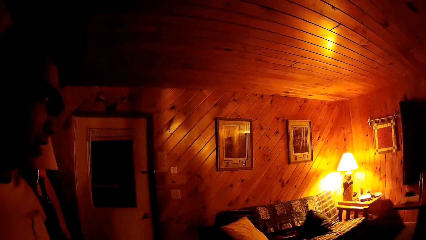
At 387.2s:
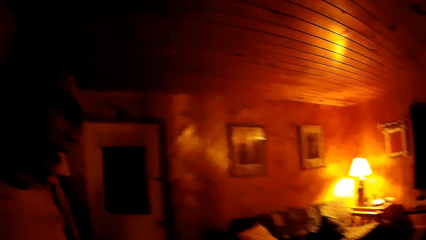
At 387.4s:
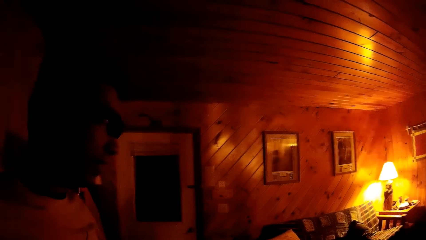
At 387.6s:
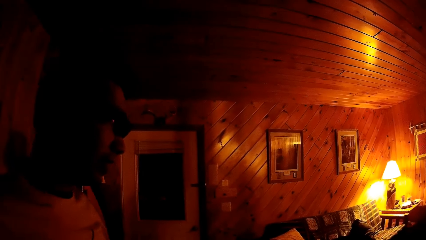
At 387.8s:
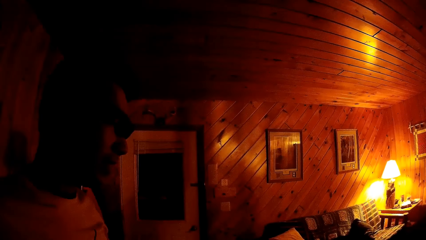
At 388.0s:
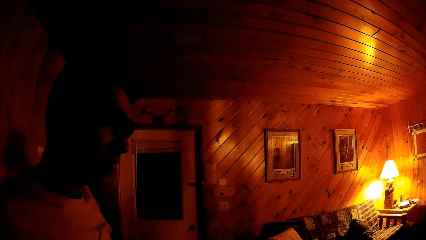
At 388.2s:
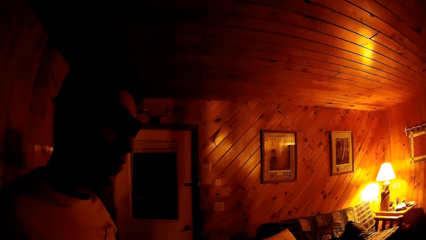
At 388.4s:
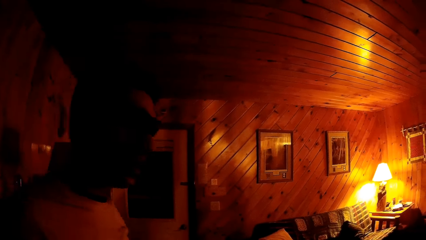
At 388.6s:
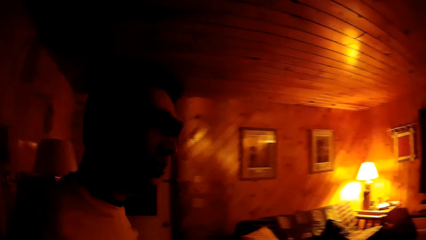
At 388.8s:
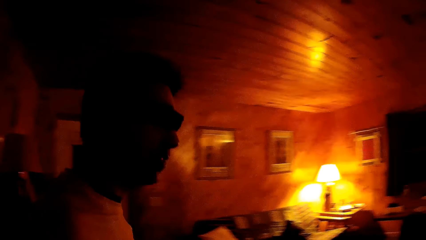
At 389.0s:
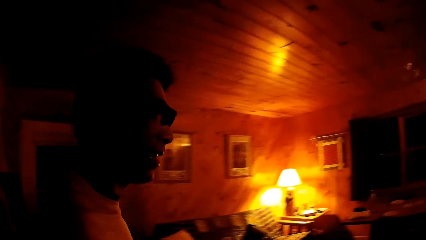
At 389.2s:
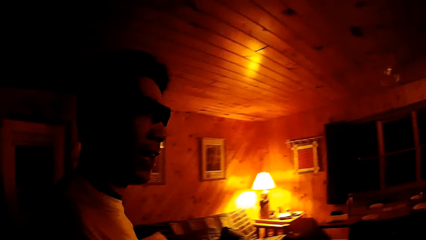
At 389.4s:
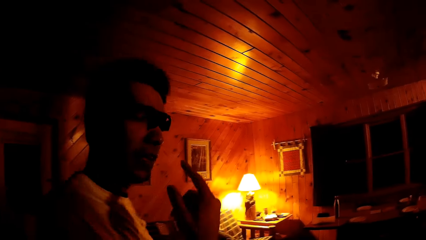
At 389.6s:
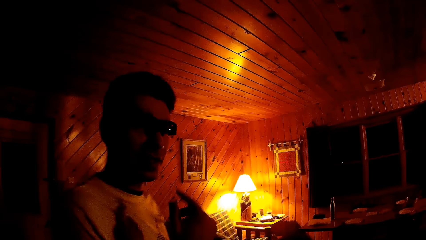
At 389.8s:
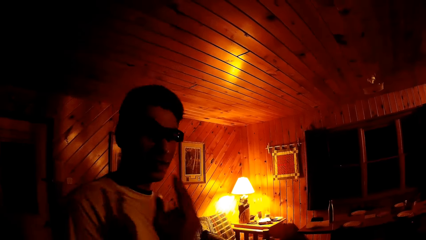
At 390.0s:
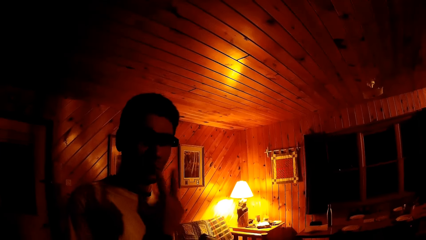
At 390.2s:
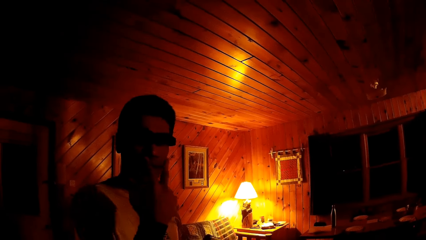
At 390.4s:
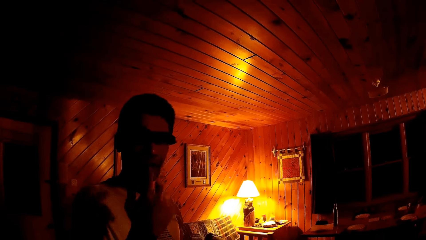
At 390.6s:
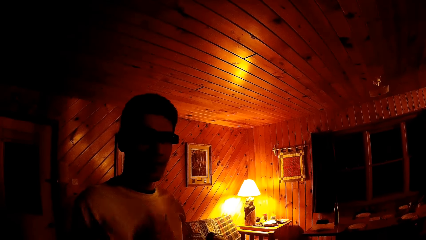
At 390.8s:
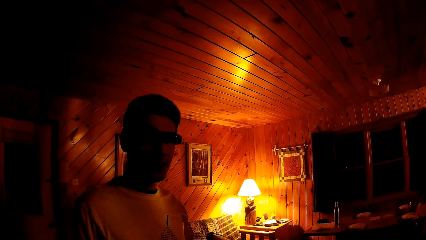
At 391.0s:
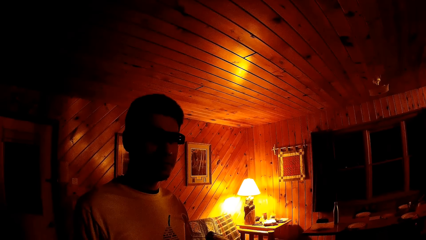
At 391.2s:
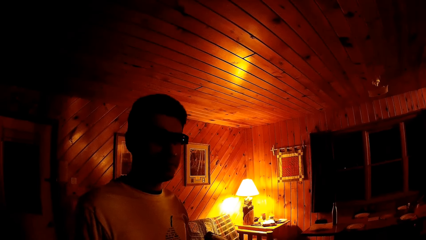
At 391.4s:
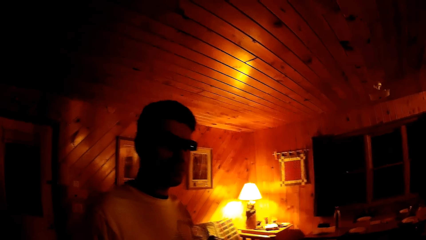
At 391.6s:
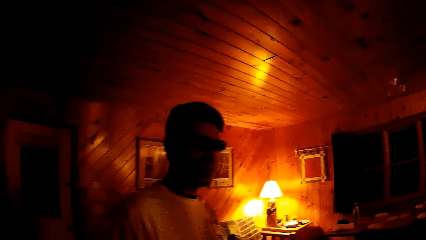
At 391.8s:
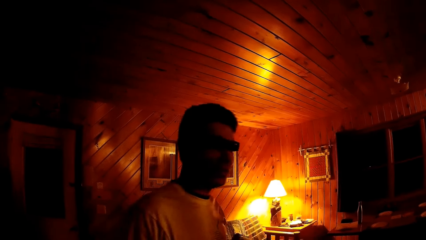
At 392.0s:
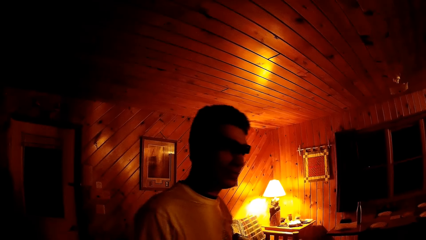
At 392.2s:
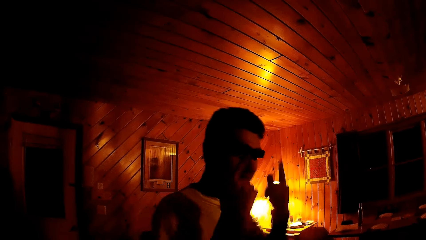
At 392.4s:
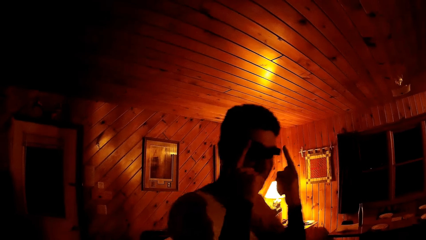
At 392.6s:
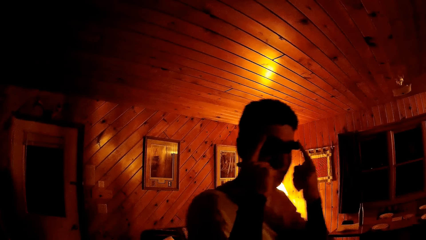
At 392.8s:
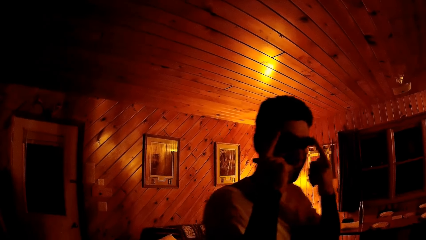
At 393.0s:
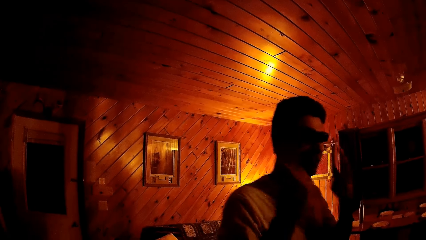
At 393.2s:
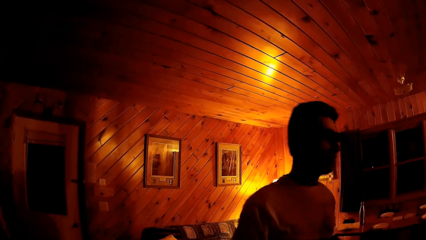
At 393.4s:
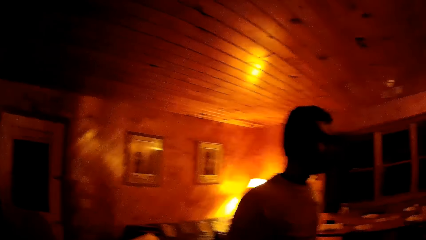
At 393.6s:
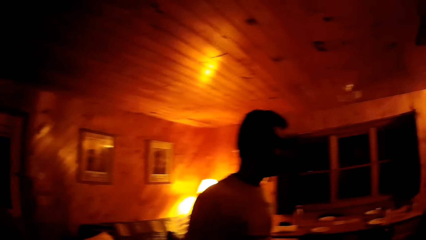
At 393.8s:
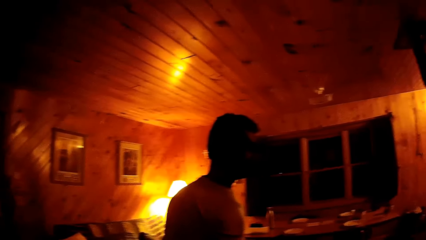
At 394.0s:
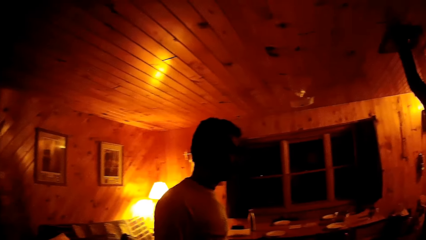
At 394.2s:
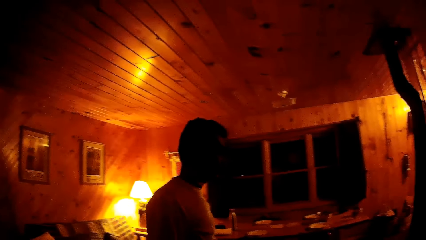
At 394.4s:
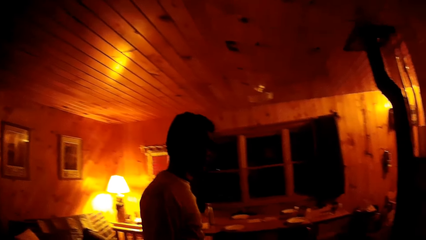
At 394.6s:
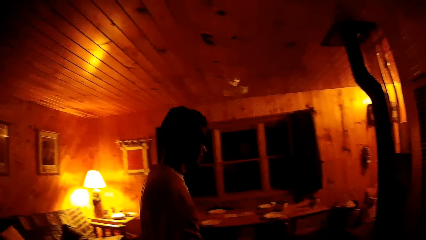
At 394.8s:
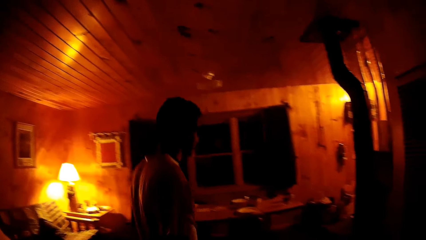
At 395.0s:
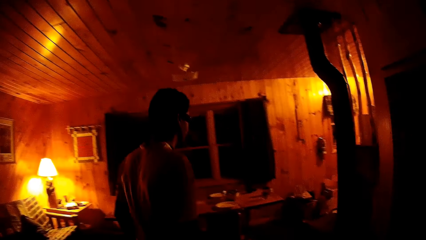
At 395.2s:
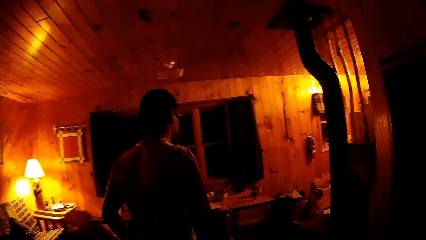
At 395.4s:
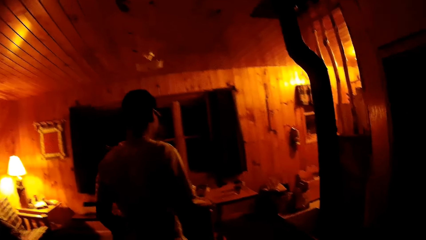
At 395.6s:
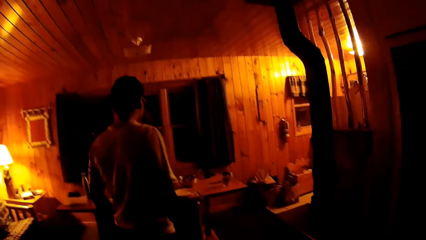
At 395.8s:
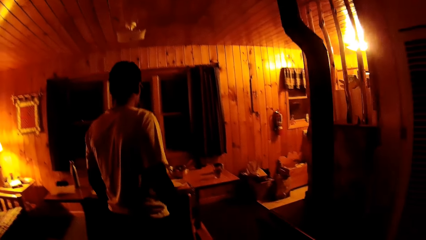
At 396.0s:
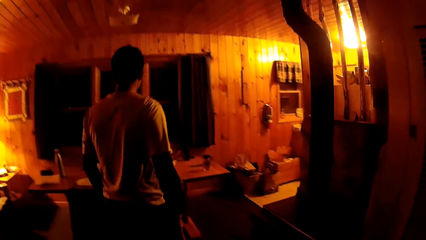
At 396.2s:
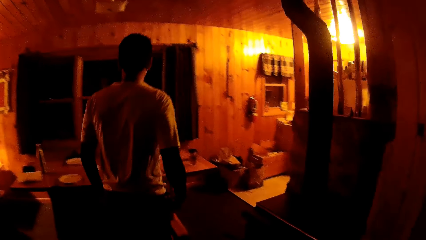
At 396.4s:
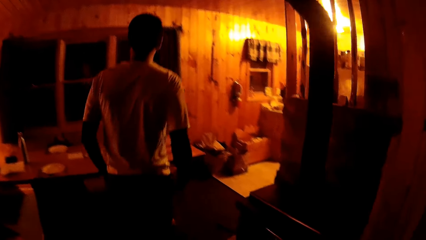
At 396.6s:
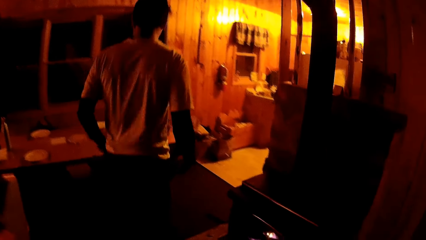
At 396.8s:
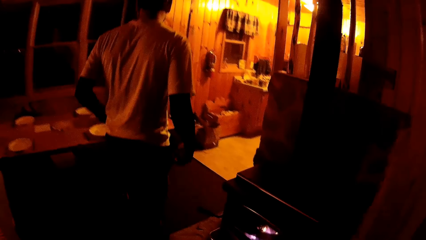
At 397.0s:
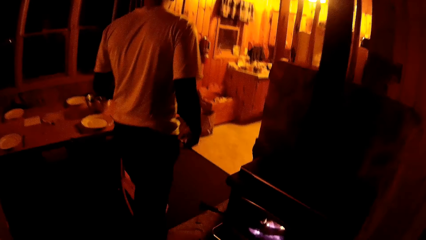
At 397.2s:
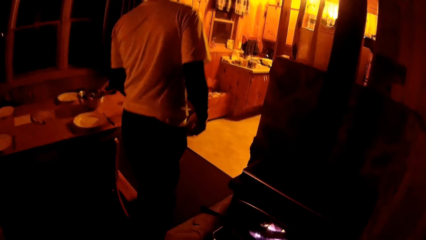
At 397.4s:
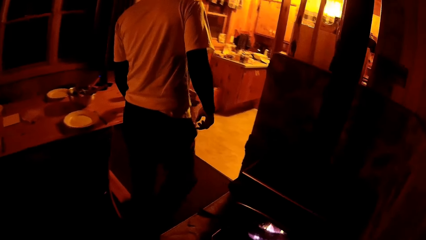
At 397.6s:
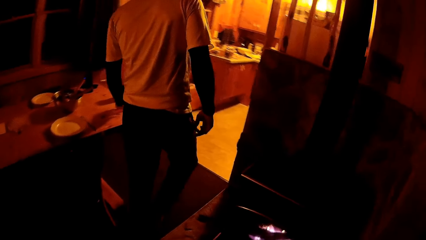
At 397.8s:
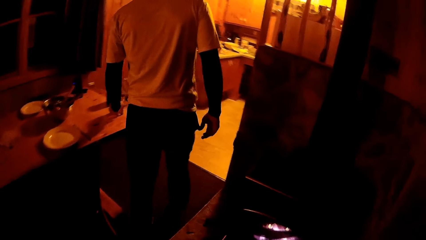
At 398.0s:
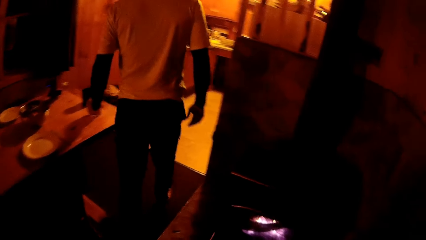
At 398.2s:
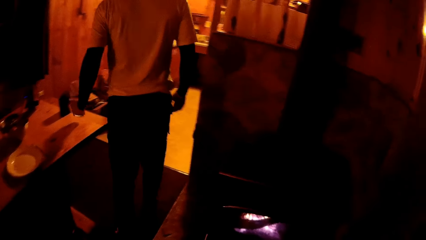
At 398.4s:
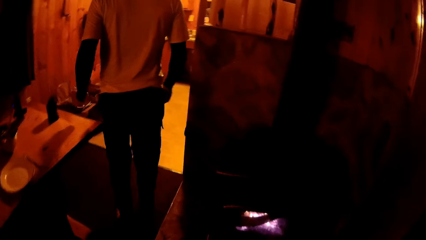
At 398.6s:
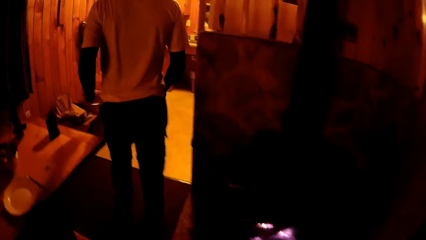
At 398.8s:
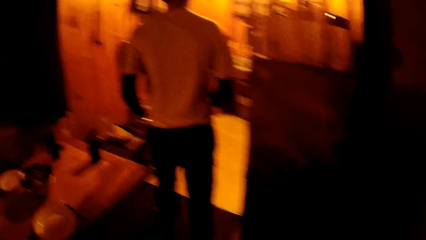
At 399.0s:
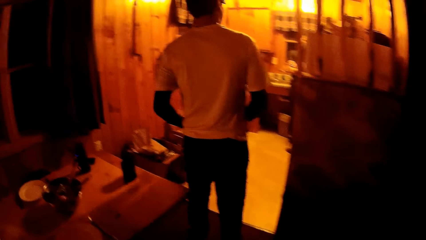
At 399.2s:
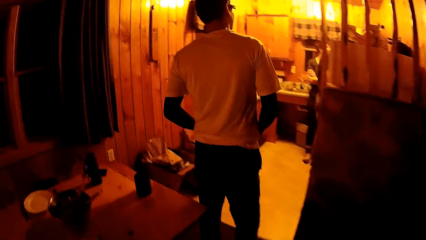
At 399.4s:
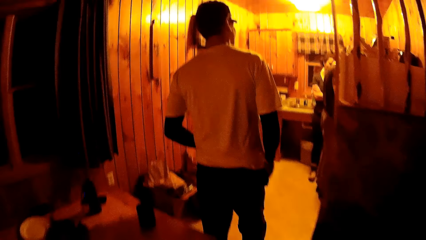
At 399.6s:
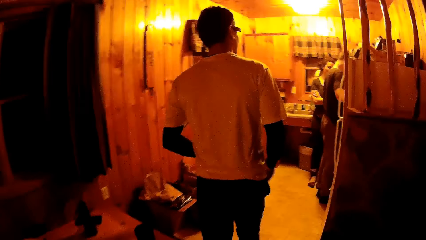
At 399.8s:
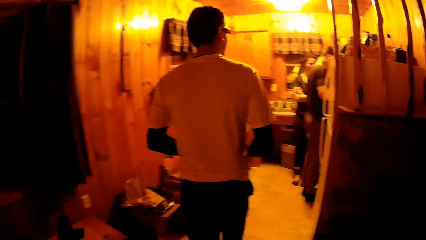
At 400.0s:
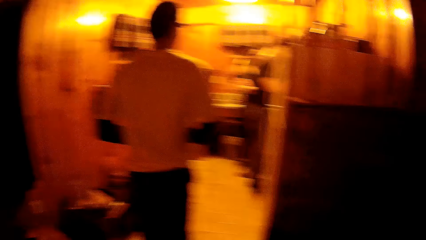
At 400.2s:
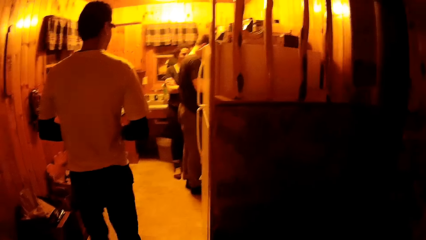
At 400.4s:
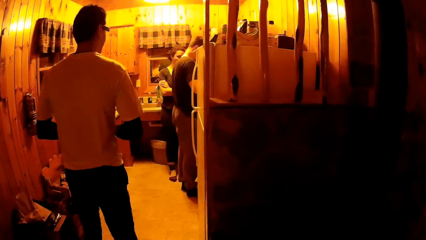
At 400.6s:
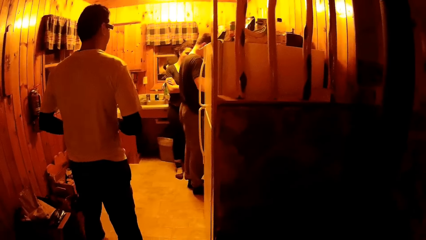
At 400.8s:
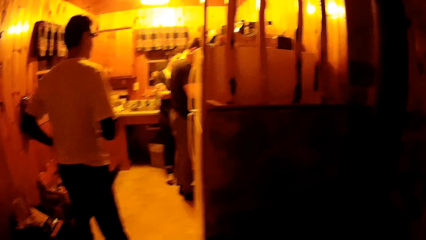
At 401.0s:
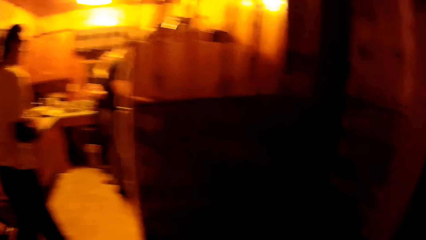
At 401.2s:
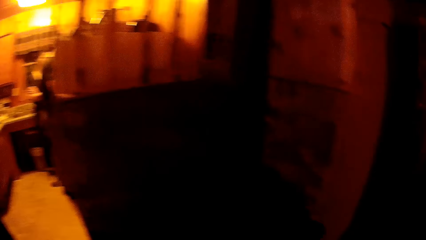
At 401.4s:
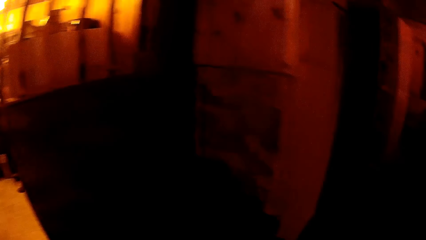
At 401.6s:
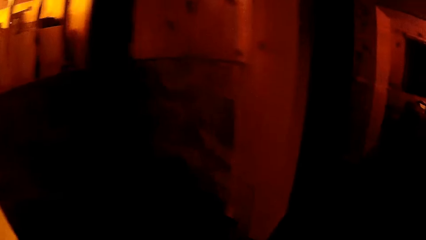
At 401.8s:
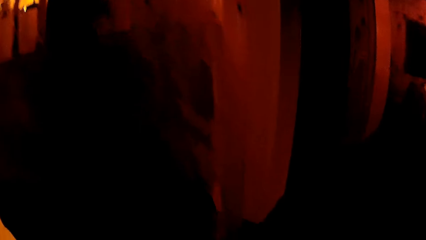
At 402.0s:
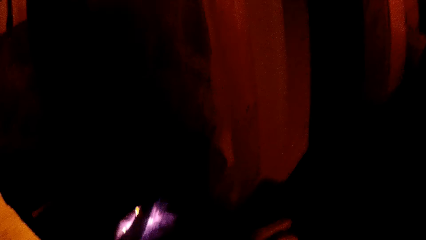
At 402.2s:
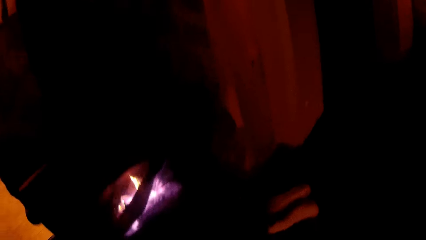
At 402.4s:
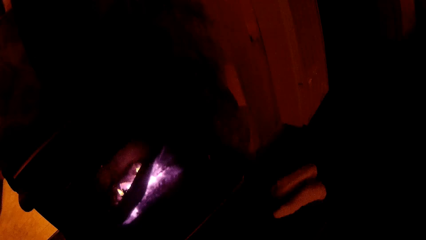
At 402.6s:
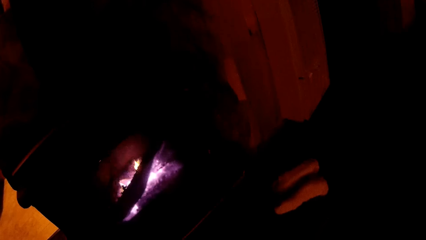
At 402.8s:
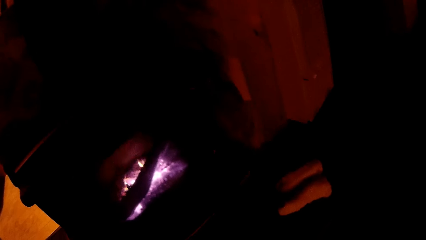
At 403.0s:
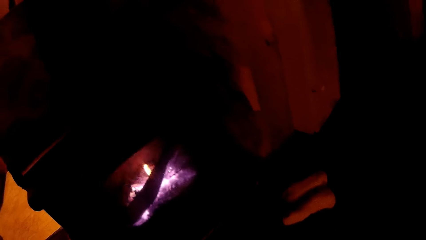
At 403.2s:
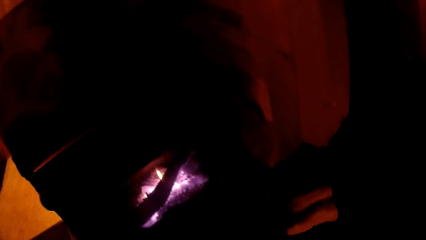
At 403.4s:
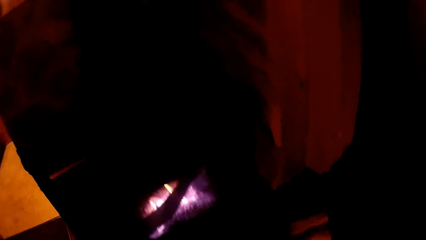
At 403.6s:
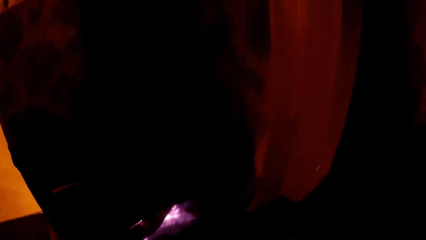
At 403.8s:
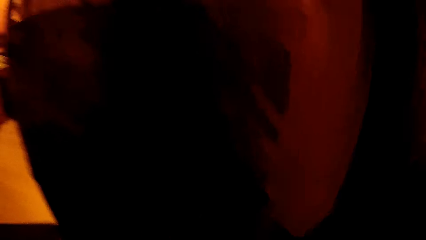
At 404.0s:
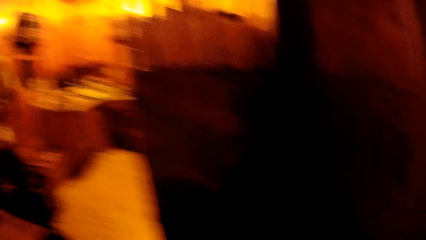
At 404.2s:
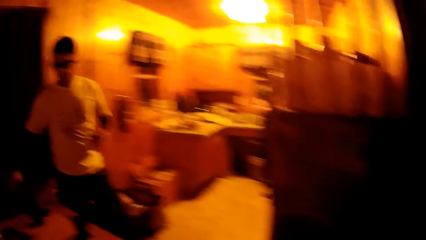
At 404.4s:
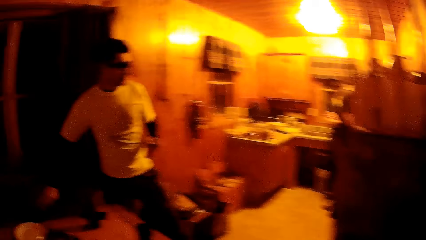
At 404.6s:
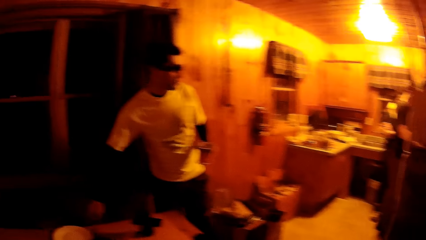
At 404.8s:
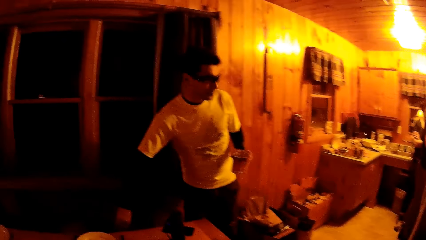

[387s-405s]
The camera wearer interacts with the man. The man touches the pair of eyeglasses with both hands. He grabs the cup on a table in the living room with his left hand. He walks into the kitchen. The camera wearer looks at the fireplace.
